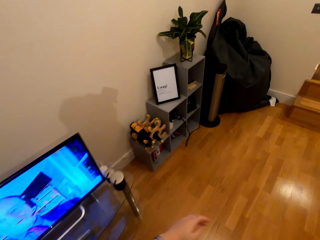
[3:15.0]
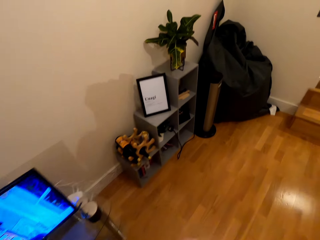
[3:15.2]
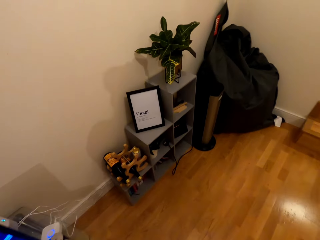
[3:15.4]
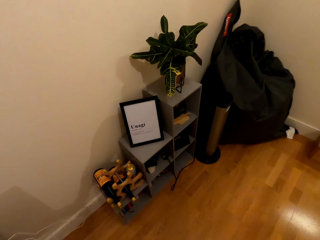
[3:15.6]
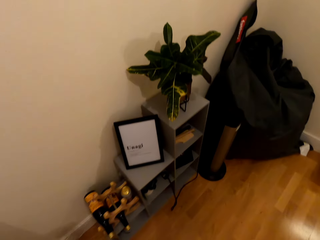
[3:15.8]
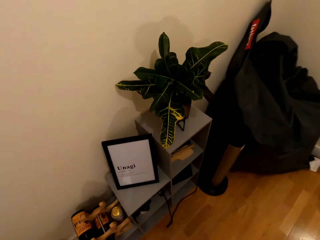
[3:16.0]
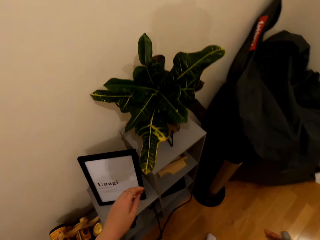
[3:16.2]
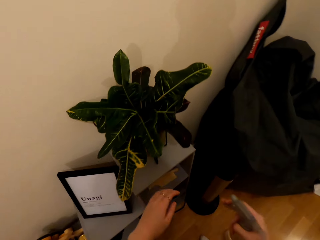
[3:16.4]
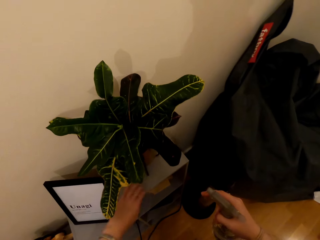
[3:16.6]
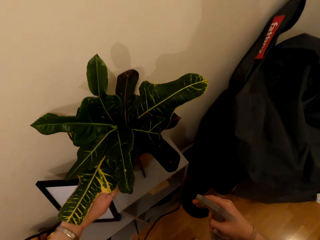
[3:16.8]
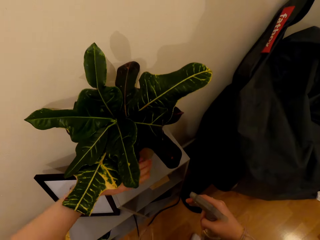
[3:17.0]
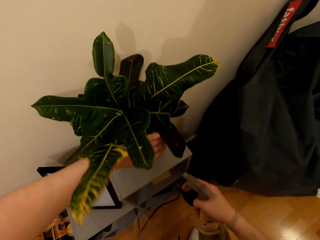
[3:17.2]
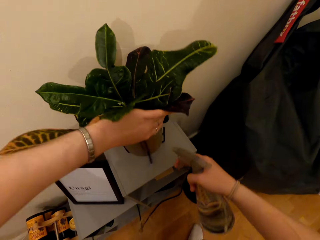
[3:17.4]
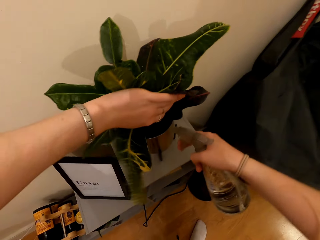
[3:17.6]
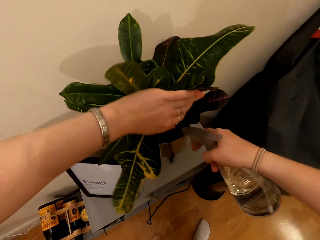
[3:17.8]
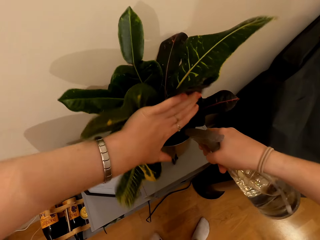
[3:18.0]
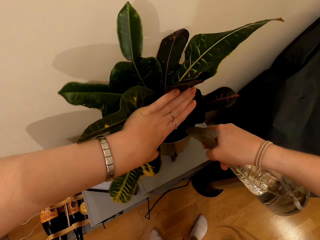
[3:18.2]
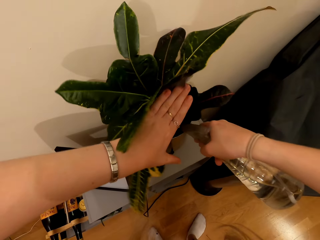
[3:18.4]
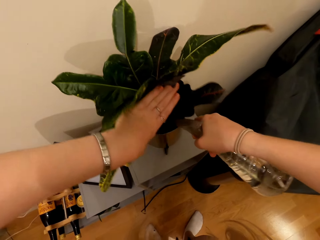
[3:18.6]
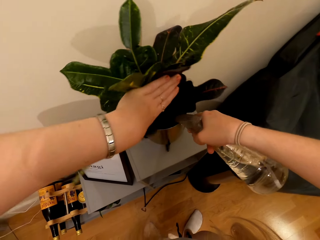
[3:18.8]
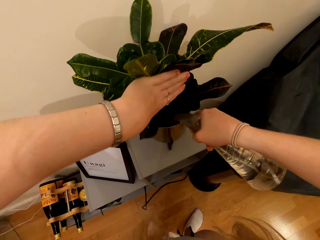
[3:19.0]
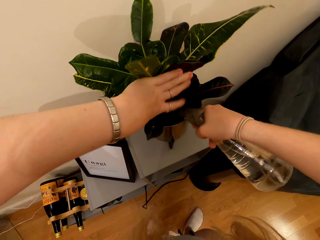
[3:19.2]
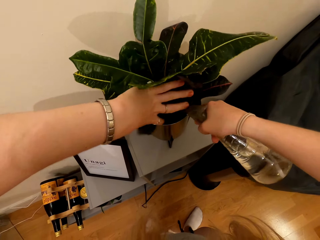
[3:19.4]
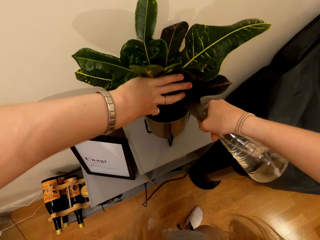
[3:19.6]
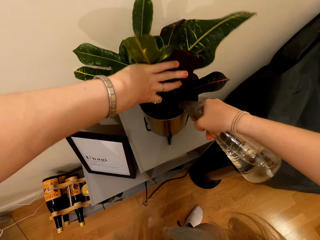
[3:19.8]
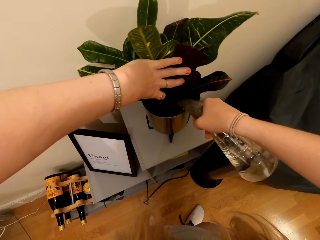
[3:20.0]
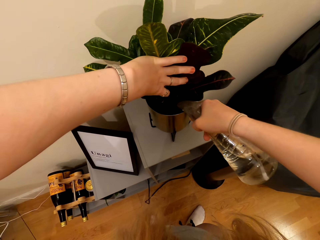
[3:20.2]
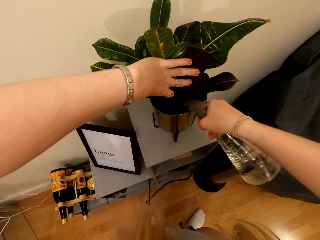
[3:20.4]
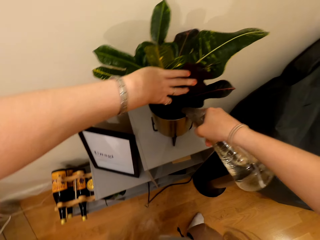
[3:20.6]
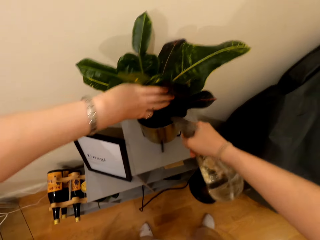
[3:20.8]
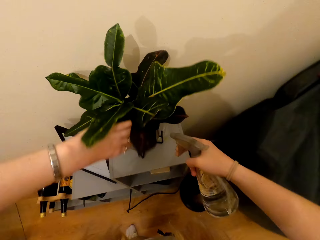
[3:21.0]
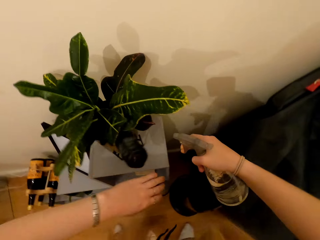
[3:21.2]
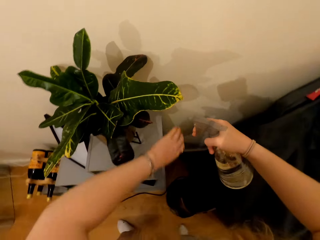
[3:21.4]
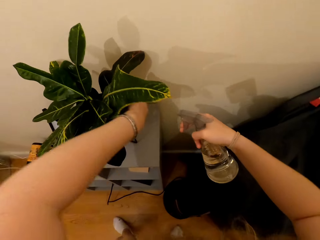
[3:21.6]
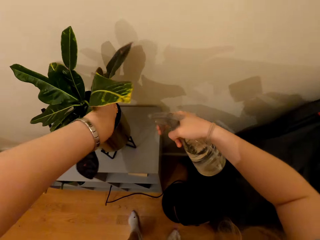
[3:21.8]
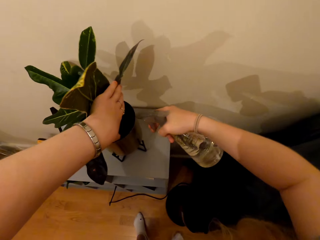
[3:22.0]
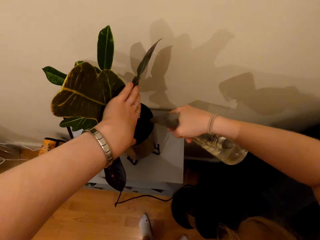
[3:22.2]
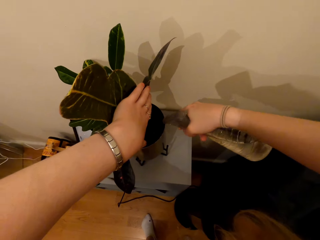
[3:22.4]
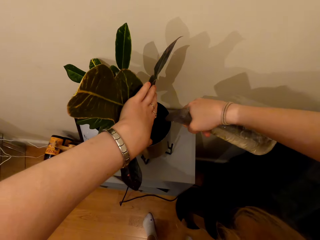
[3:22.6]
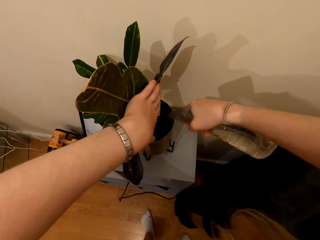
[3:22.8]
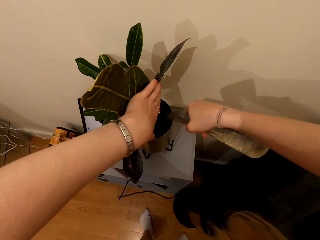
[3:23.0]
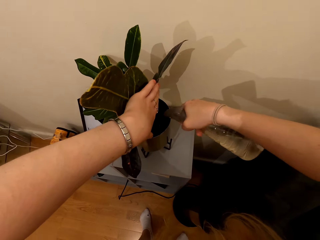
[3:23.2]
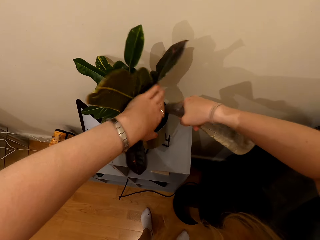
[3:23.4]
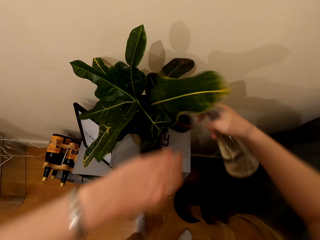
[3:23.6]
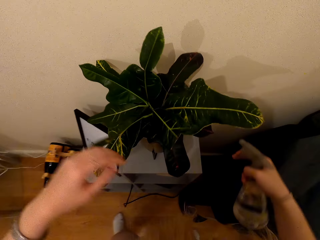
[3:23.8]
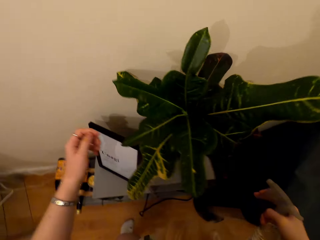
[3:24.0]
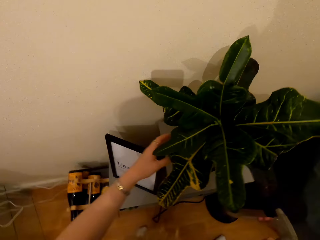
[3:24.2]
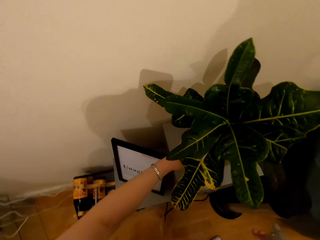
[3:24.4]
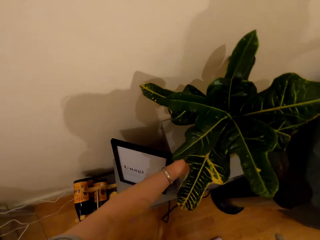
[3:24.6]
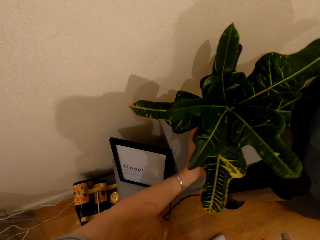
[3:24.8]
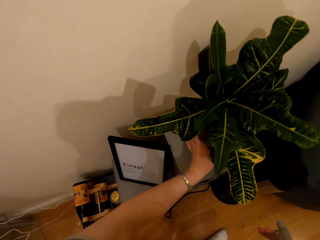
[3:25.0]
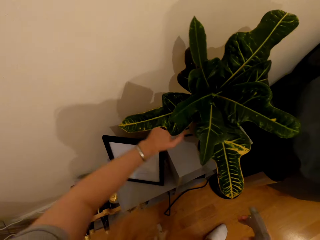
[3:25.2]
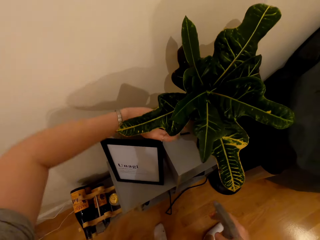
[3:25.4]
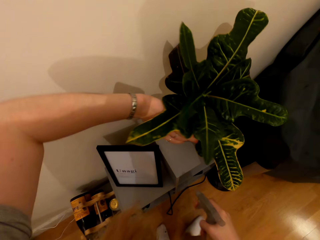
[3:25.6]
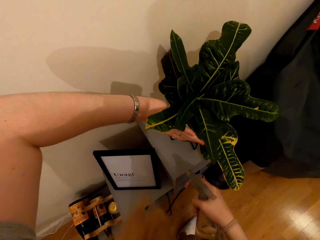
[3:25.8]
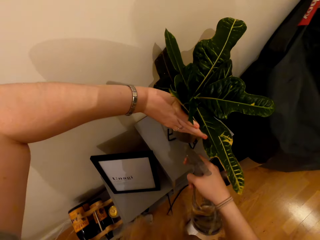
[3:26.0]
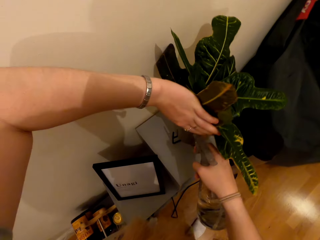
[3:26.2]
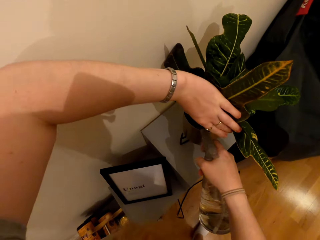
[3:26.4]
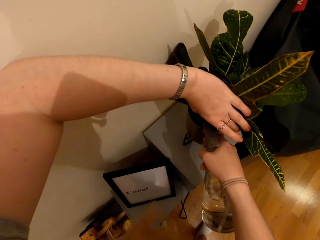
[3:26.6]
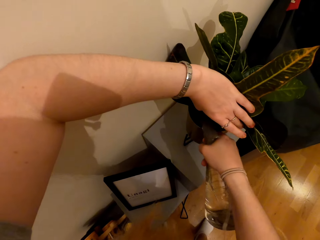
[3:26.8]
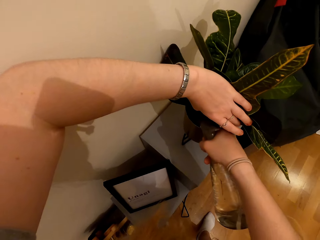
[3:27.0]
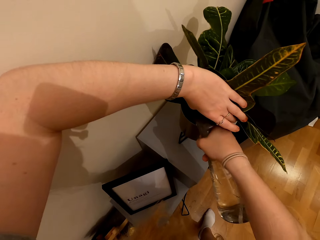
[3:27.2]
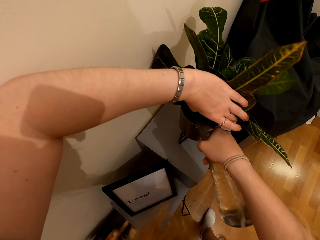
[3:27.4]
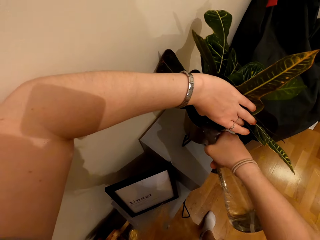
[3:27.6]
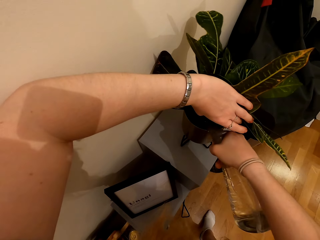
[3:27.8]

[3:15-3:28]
The camera wearer walks. They water the house plant with the spray bottle. They touch the plants. They water the plants.

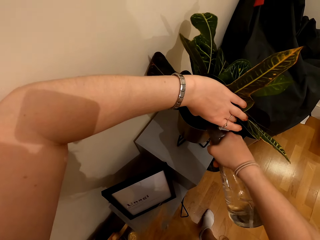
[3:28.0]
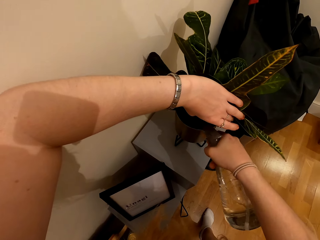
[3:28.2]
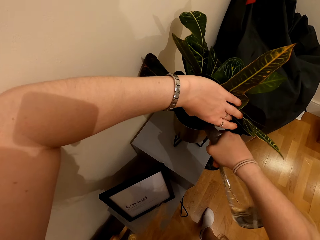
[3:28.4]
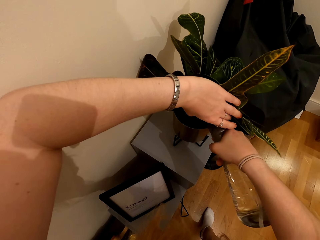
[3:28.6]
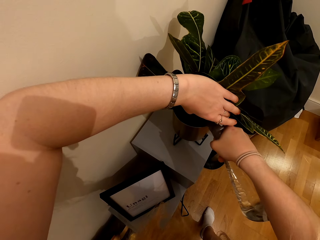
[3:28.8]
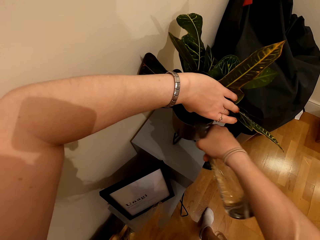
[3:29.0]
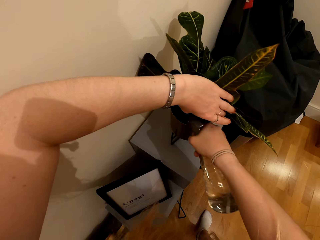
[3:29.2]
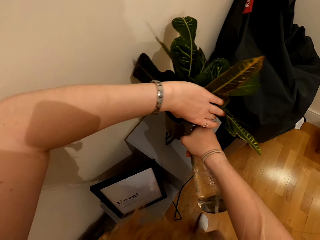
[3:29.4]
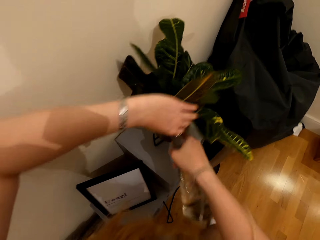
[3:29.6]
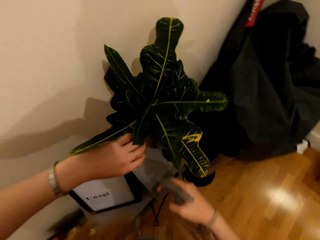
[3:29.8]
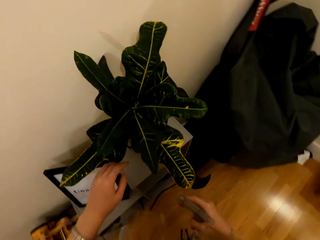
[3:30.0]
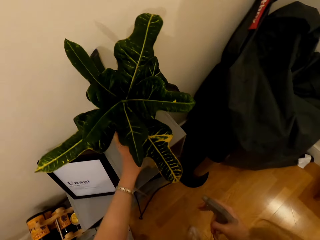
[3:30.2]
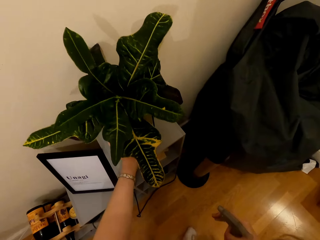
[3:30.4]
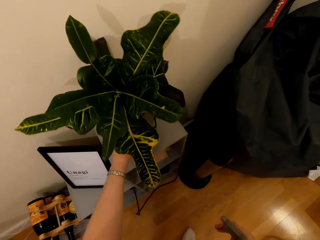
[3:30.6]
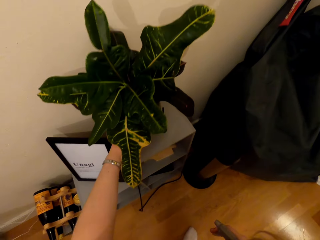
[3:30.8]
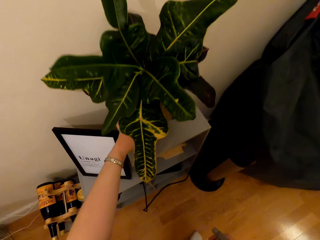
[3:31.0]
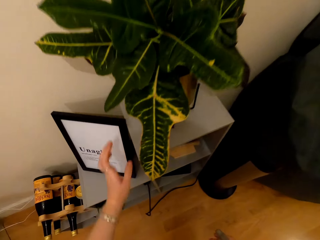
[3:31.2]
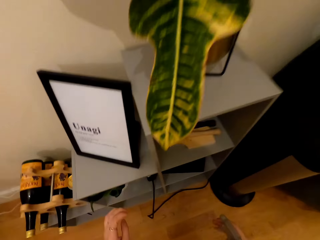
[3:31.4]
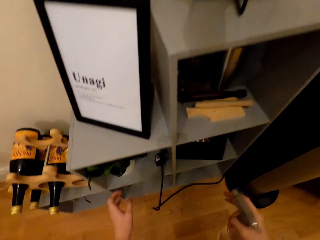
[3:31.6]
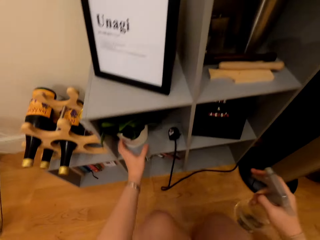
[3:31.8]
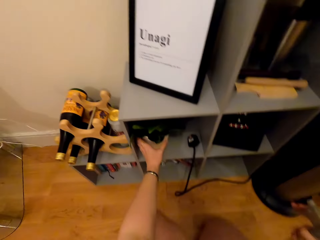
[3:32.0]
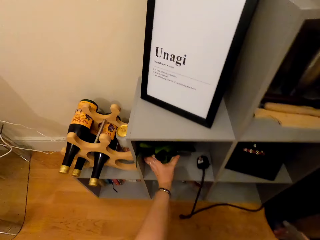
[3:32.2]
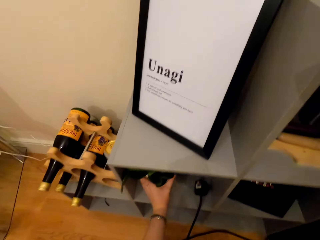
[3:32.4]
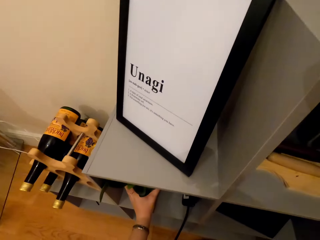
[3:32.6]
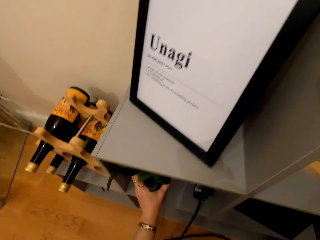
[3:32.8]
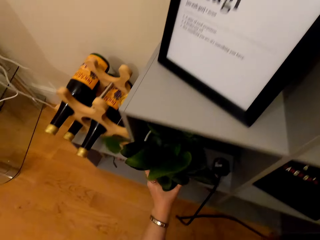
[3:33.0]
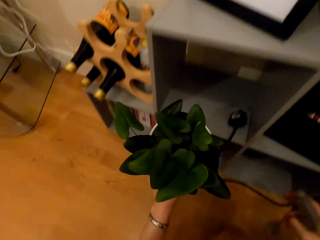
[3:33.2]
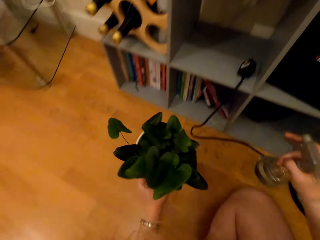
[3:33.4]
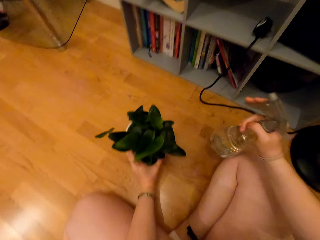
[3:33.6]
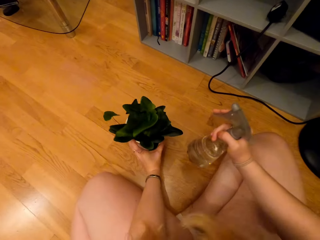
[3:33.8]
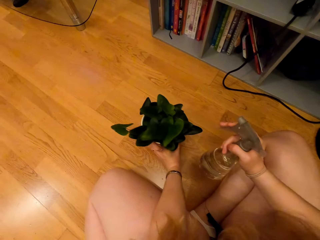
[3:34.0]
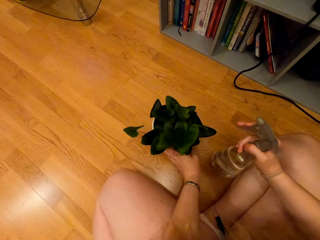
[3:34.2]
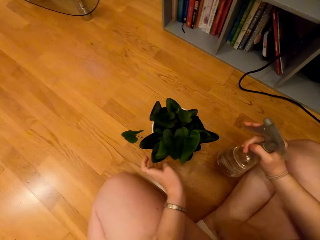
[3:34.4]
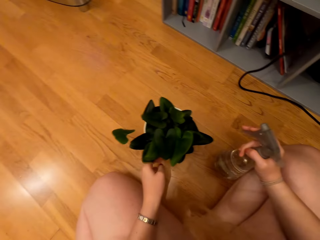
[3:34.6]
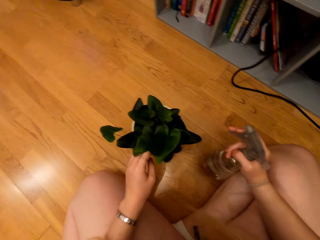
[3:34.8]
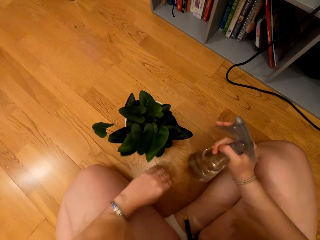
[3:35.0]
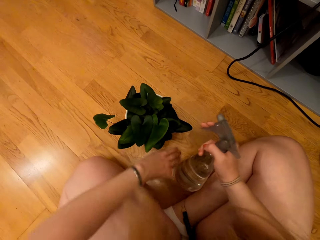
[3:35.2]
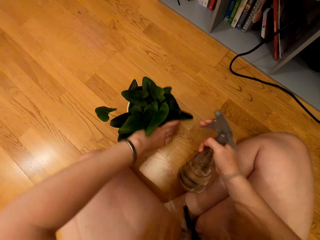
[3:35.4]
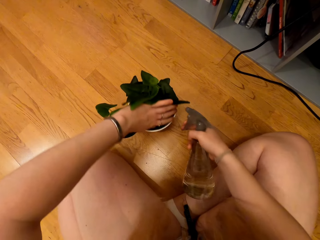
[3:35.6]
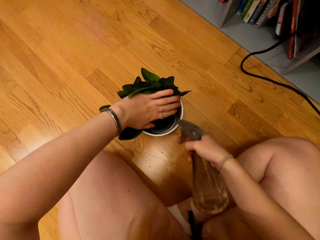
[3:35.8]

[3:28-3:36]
The camera wearer takes the house plant from the cupboard. They put the plant on the floor.
